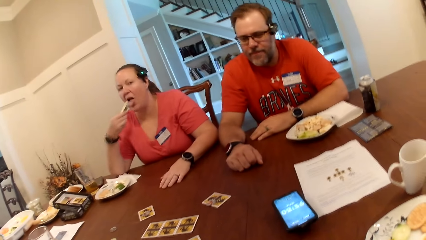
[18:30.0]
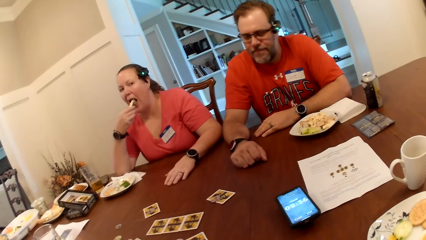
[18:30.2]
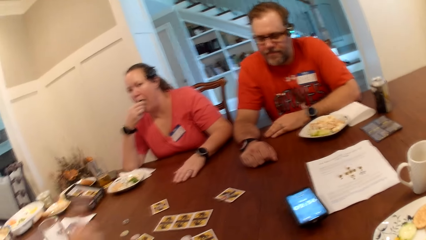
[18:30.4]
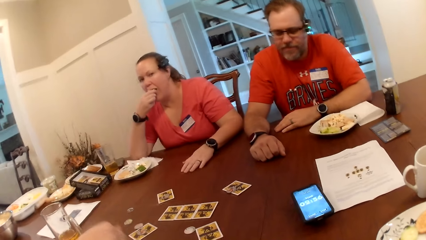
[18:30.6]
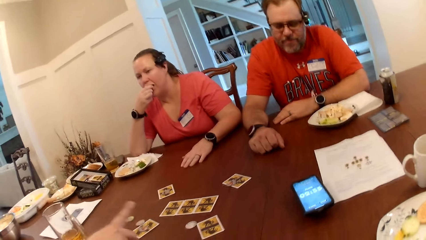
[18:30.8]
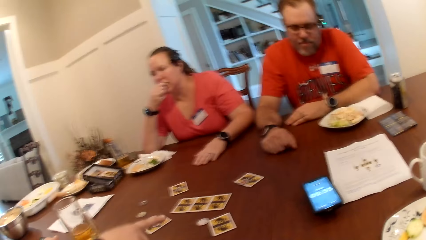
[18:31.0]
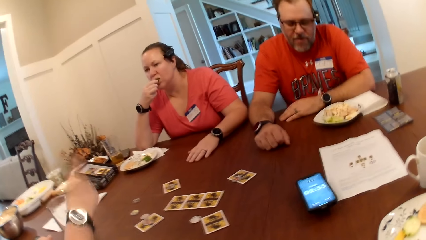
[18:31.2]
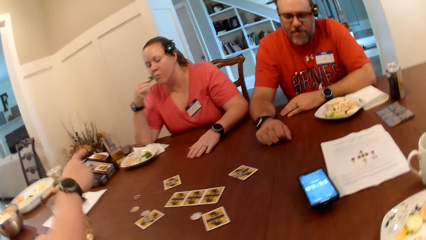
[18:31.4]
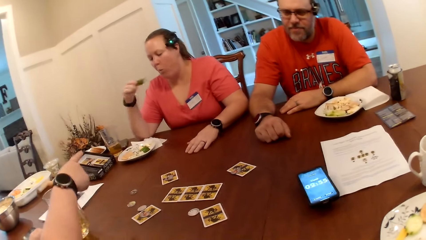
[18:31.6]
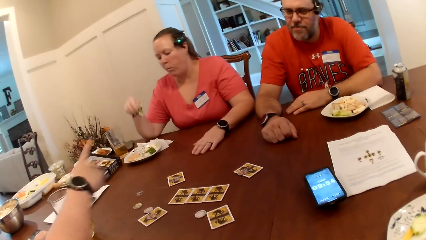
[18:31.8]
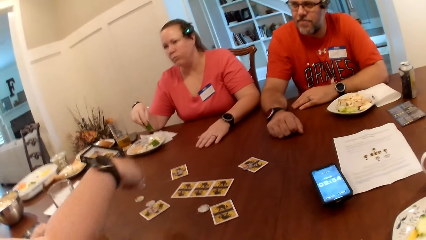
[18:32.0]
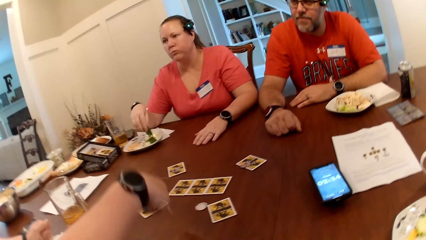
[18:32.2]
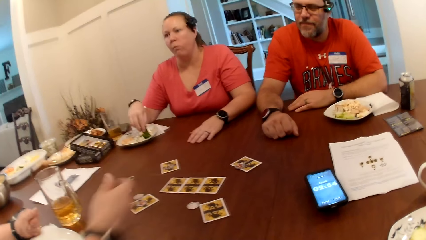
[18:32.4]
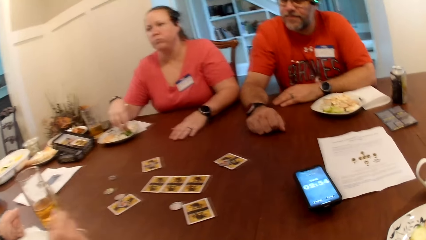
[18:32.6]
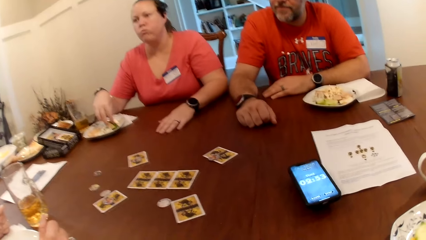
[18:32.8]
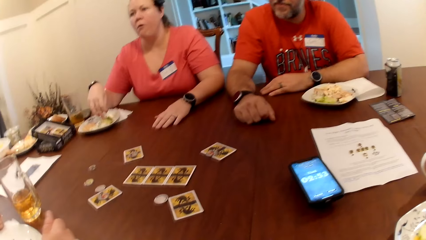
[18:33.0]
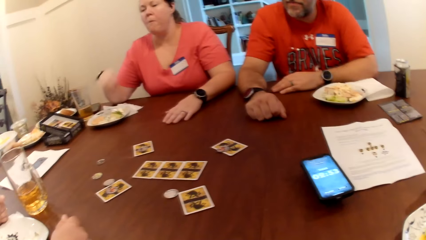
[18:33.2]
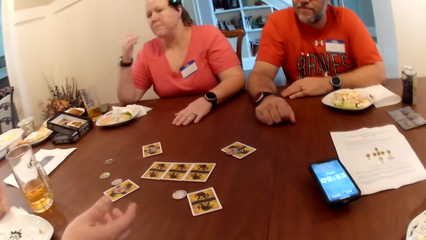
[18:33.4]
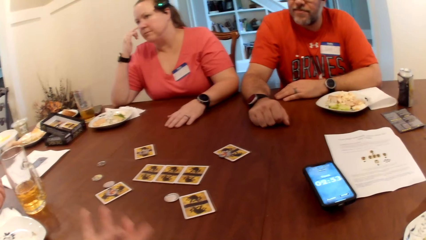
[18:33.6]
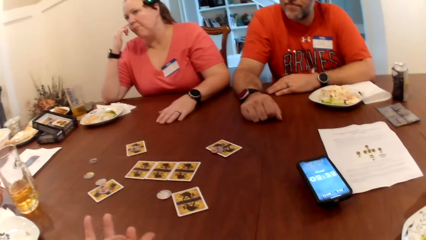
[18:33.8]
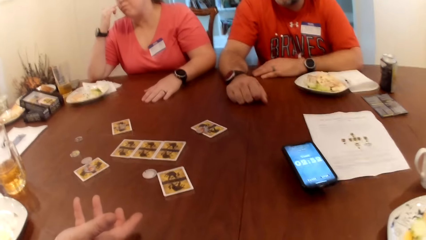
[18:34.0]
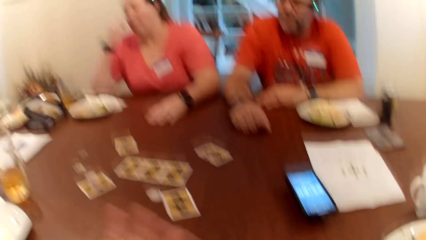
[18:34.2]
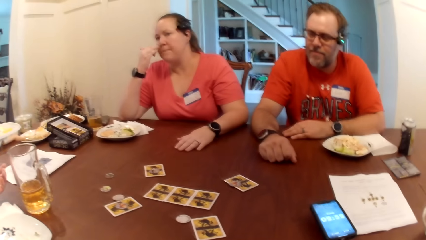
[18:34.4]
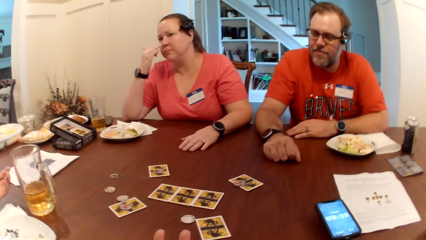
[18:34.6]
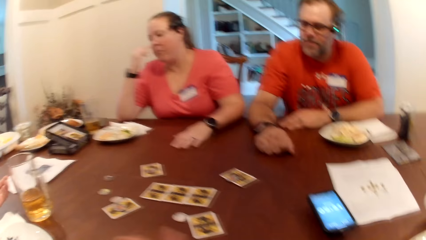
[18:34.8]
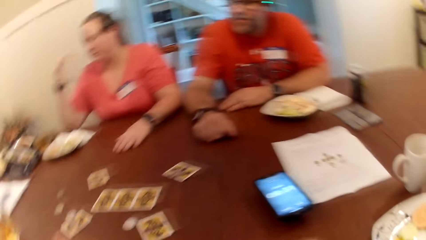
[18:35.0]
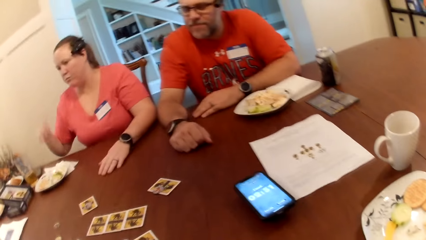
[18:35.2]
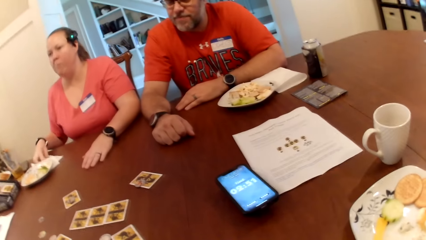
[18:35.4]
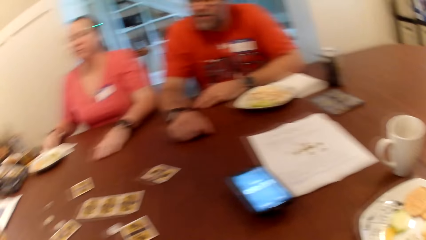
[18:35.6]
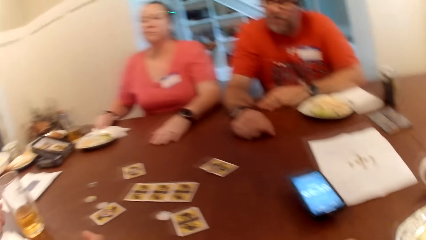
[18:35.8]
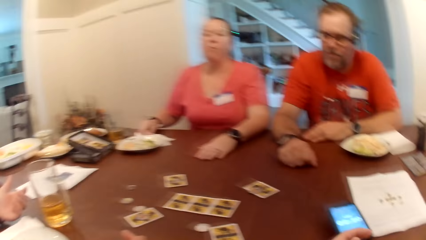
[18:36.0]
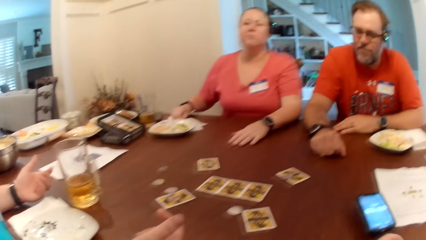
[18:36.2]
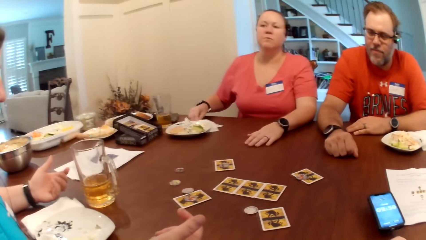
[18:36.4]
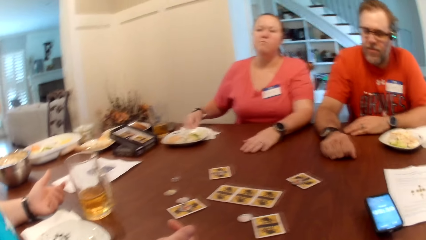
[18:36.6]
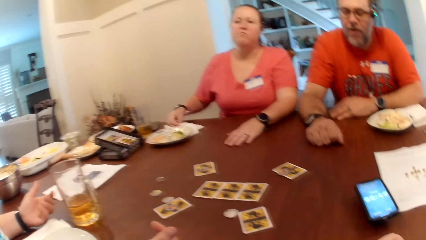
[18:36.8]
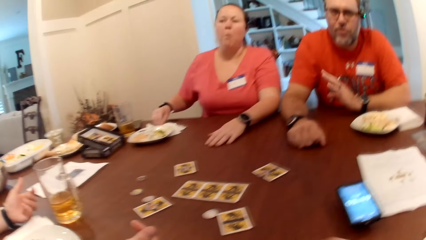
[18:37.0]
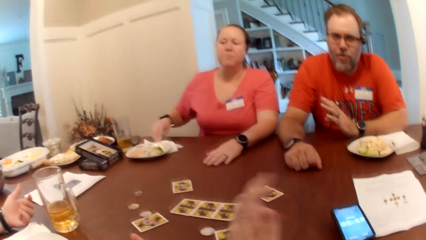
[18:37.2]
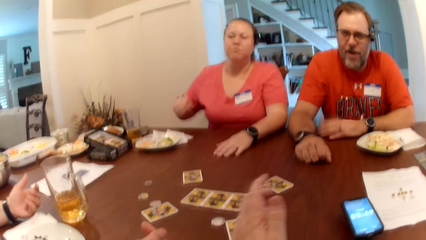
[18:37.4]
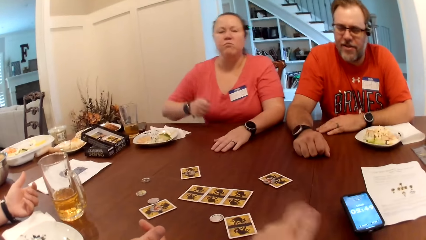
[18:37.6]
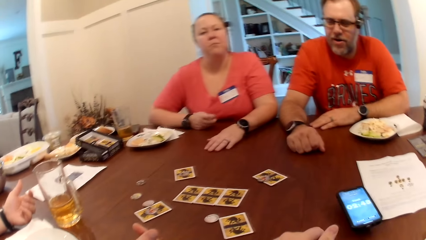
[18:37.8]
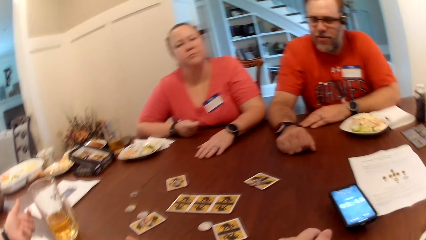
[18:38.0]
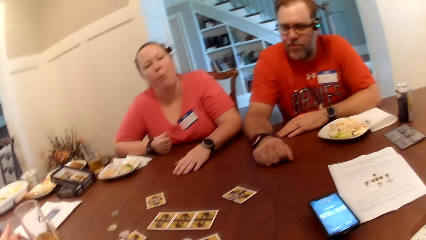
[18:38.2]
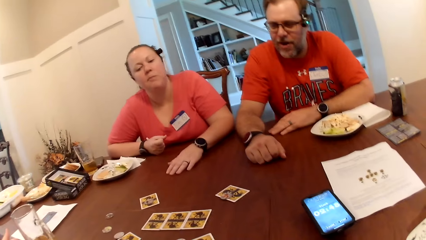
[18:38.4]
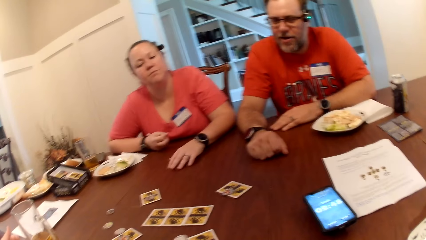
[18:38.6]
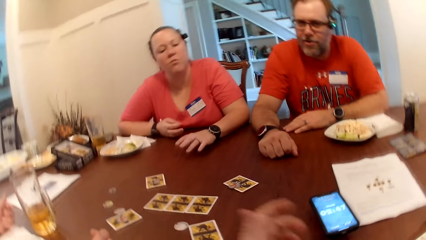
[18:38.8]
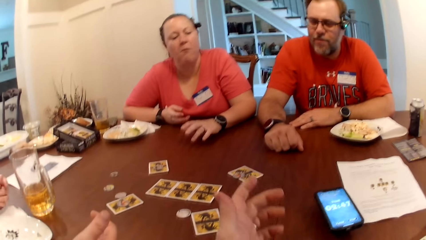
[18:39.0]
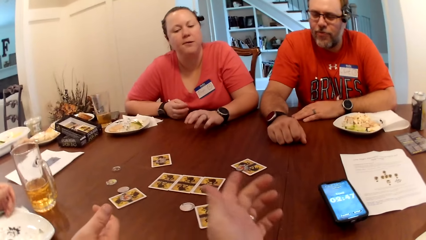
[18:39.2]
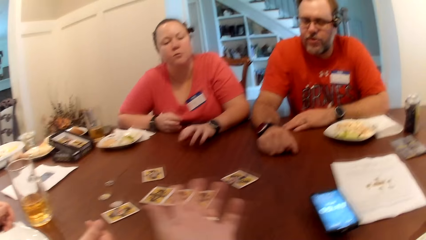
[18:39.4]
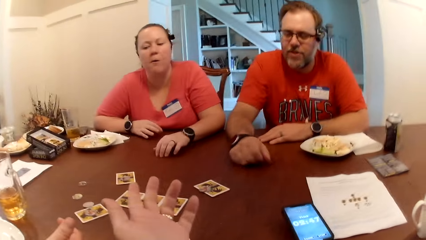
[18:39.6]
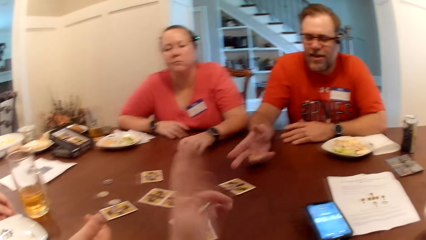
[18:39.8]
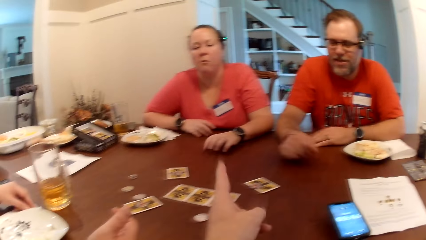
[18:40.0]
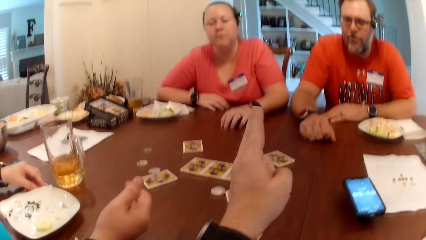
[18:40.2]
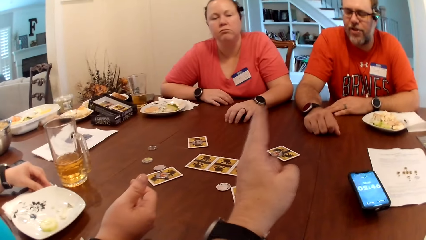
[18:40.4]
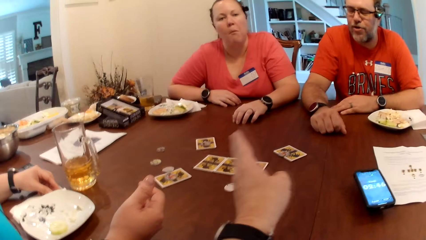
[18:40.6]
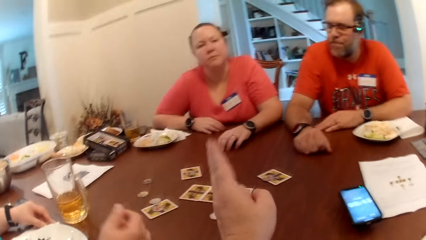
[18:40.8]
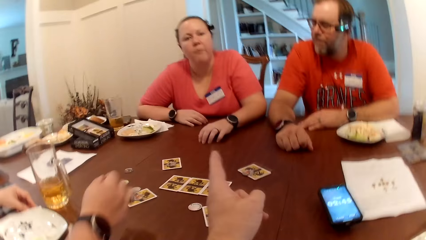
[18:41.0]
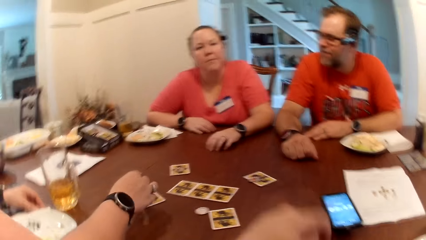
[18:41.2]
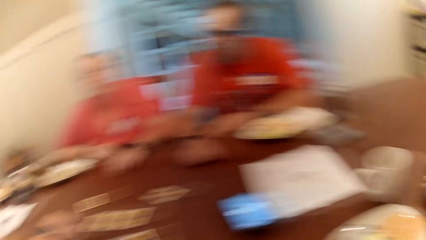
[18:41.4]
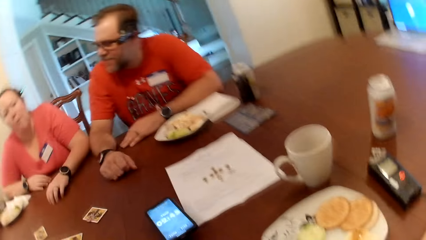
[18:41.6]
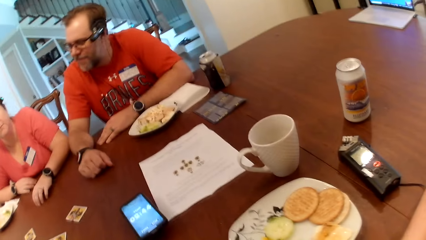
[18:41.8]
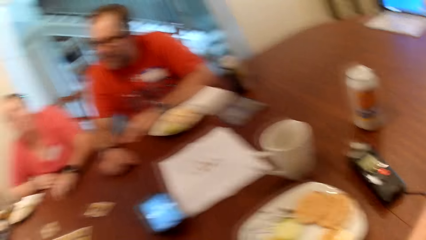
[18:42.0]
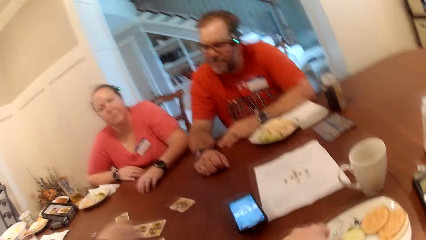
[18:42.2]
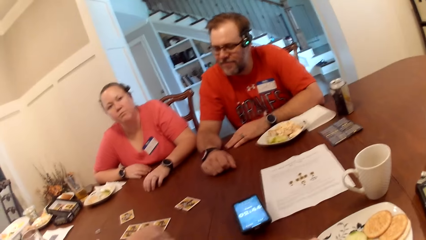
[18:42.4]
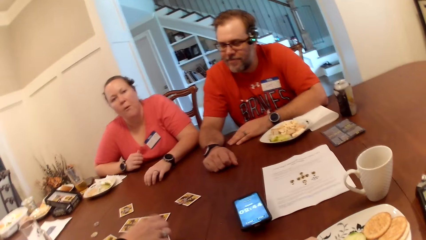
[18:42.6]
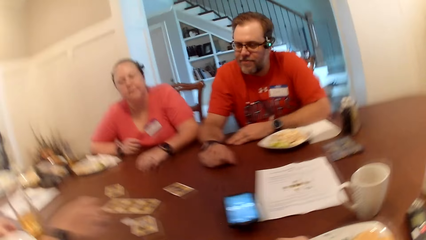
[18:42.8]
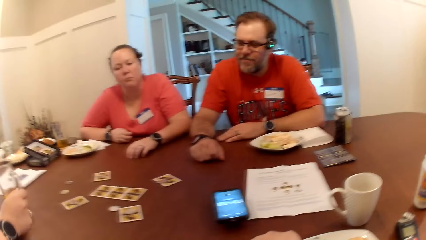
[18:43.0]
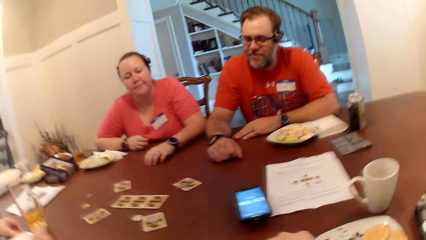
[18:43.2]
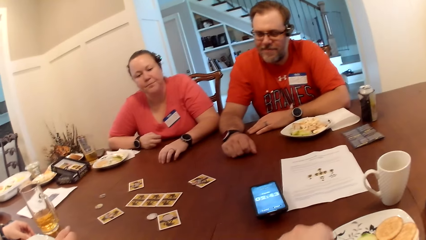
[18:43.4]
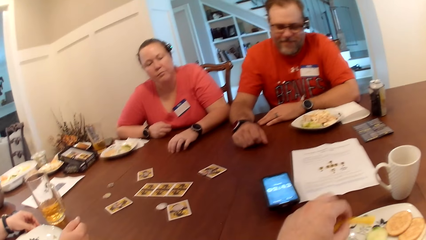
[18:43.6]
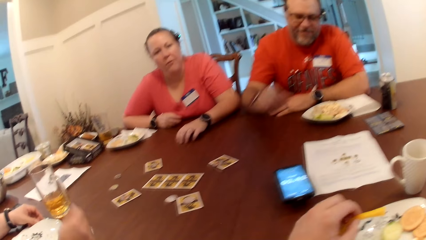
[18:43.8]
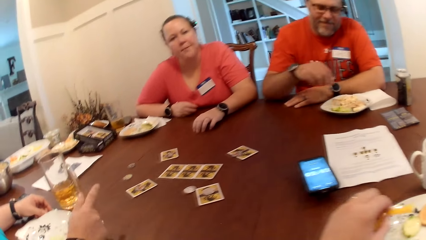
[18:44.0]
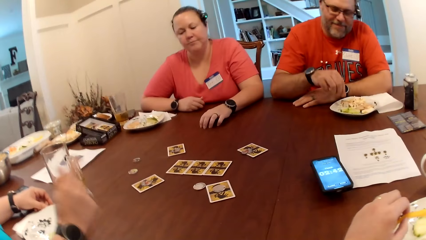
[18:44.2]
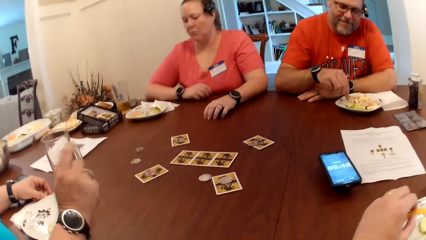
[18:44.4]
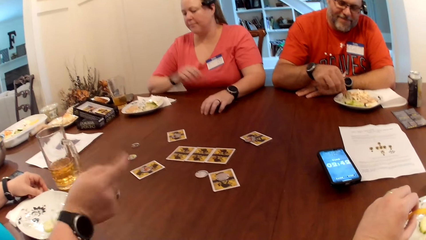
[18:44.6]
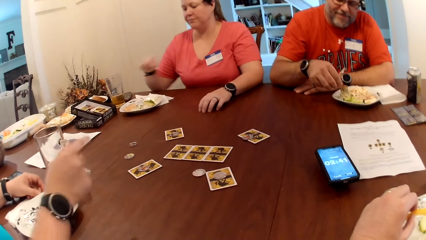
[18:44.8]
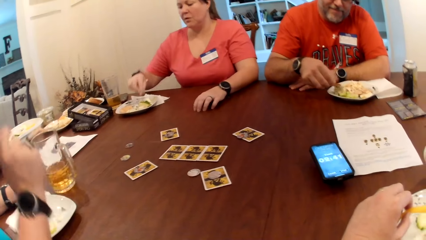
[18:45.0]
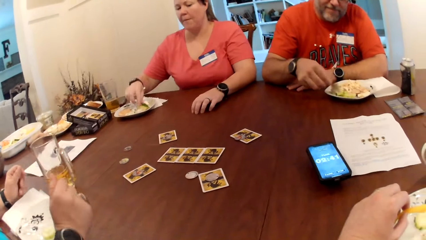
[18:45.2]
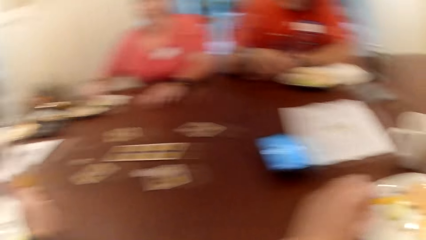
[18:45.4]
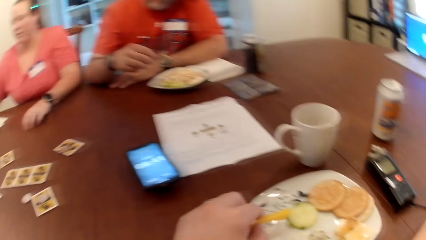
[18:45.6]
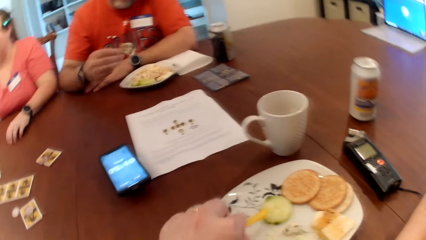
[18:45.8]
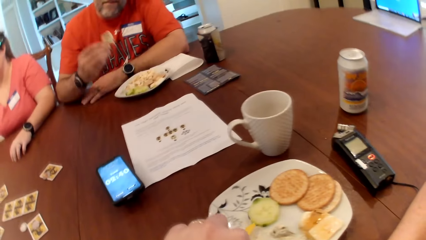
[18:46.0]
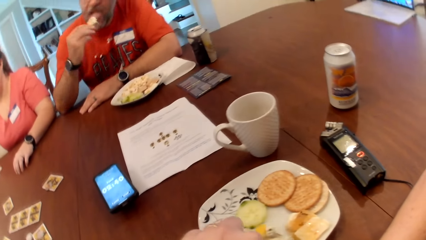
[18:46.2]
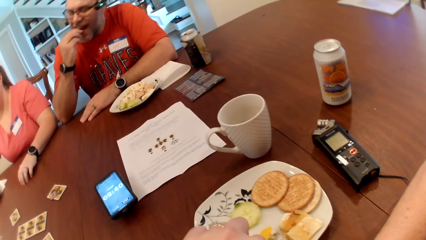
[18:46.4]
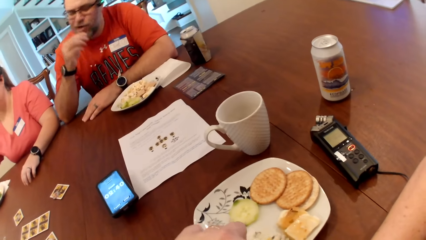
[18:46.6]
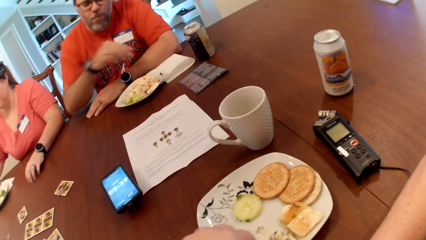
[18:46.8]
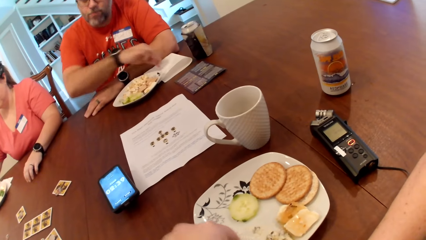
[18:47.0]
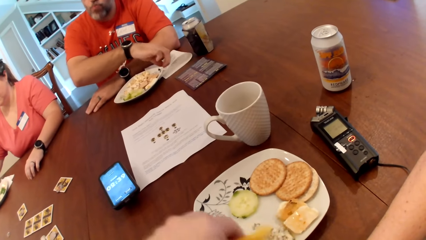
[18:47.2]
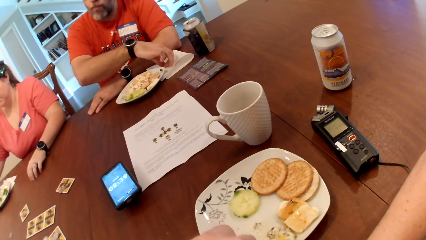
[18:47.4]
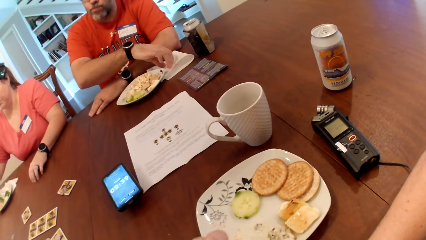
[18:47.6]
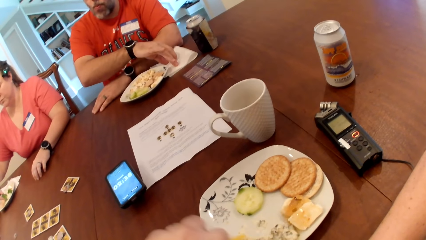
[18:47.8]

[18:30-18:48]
The camera wearer looks around. He points a finger. A woman picks a game chip on a card on the table with her right hand. The camera wearer looks around. The woman puts the game chip on a card on the table with her right hand. A man picks food from the plate on the table with his right hand into his mouth. The camera wearer picks food from the plate on the table with his left hand into his mouth.
